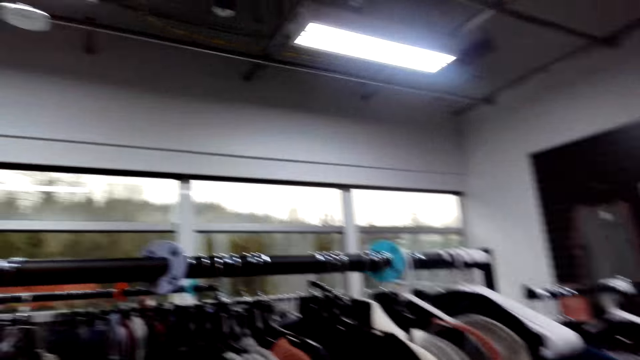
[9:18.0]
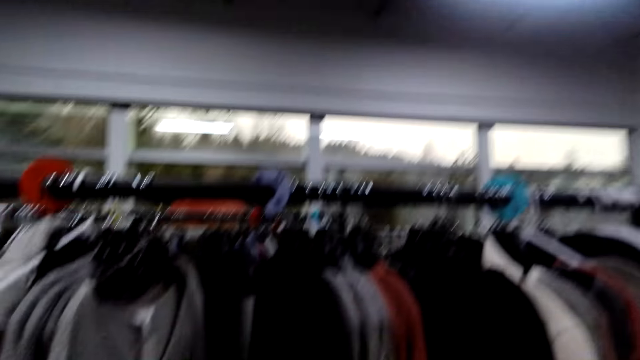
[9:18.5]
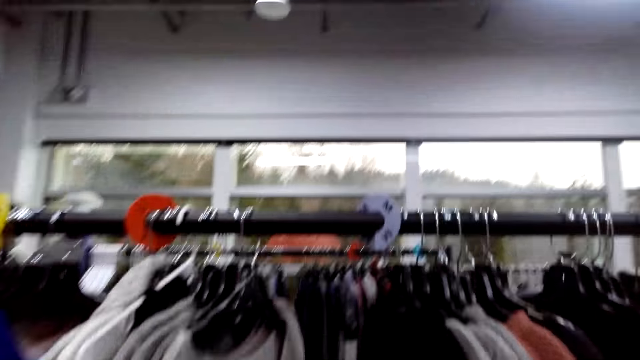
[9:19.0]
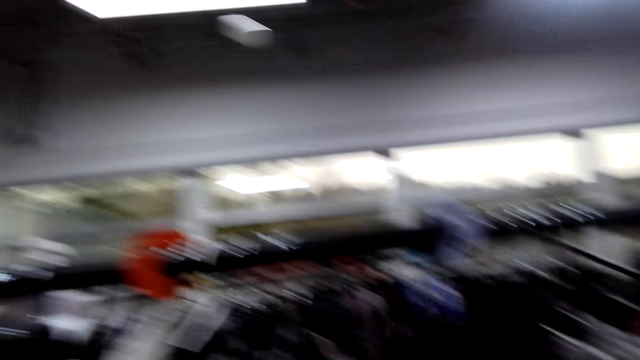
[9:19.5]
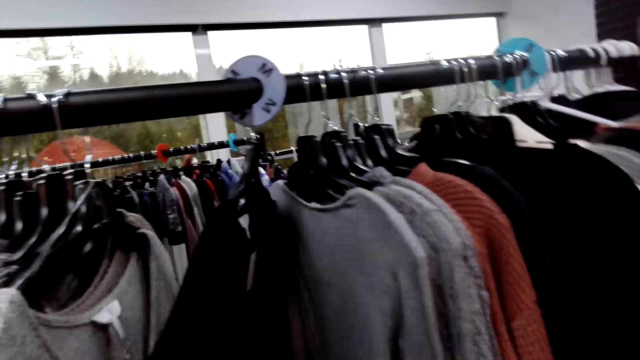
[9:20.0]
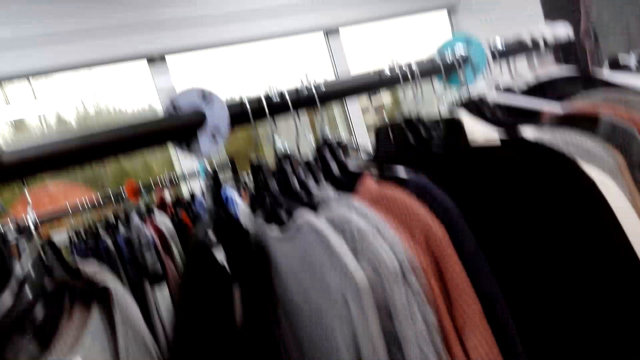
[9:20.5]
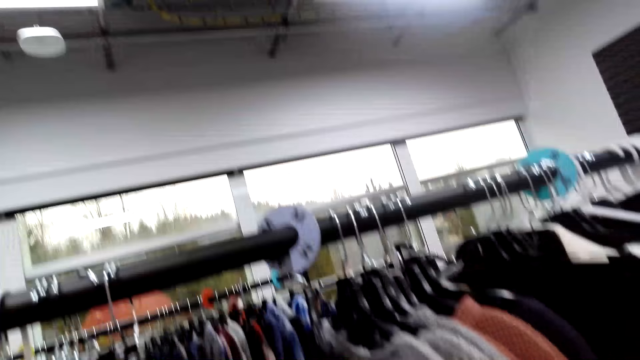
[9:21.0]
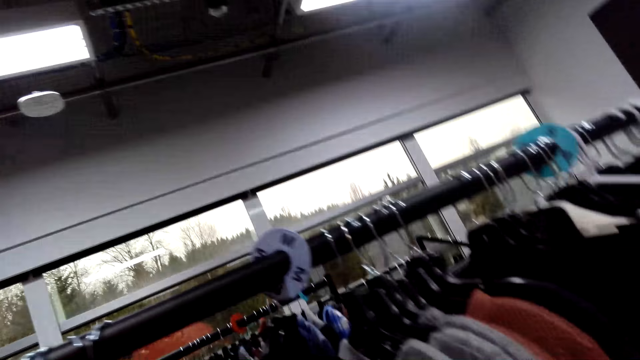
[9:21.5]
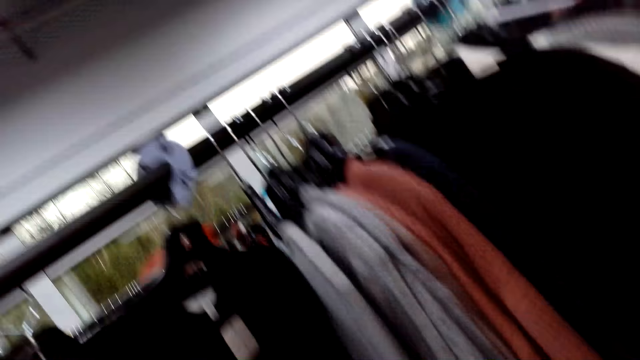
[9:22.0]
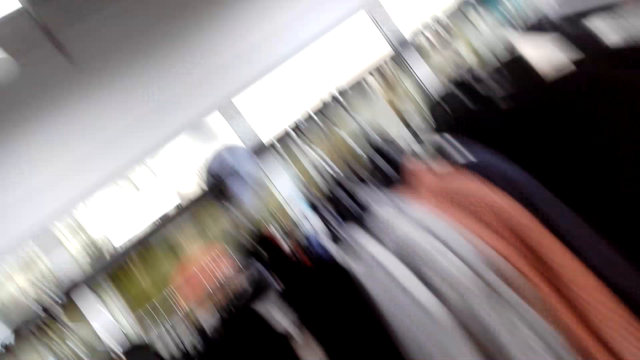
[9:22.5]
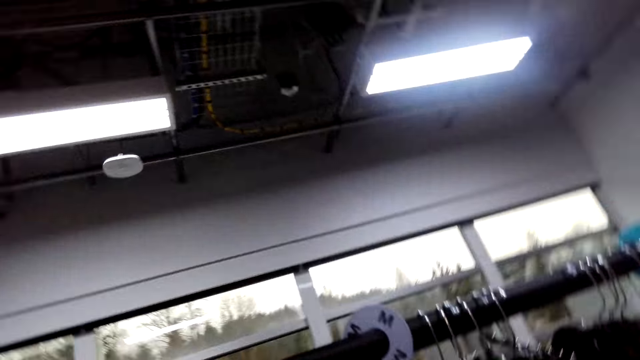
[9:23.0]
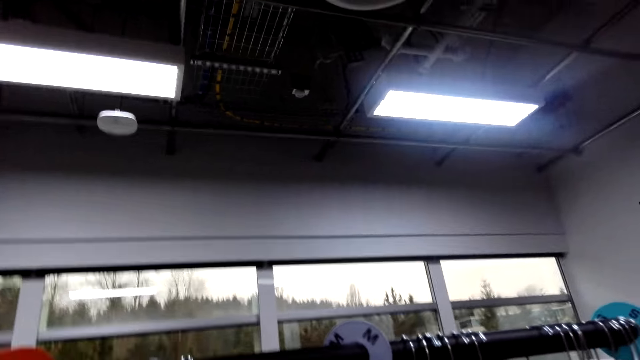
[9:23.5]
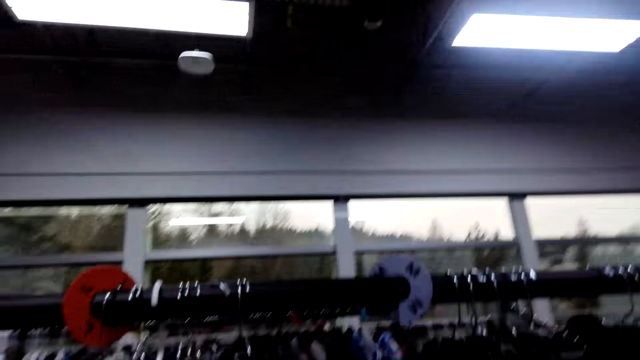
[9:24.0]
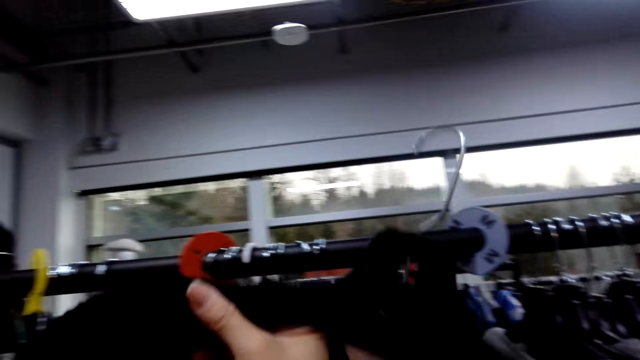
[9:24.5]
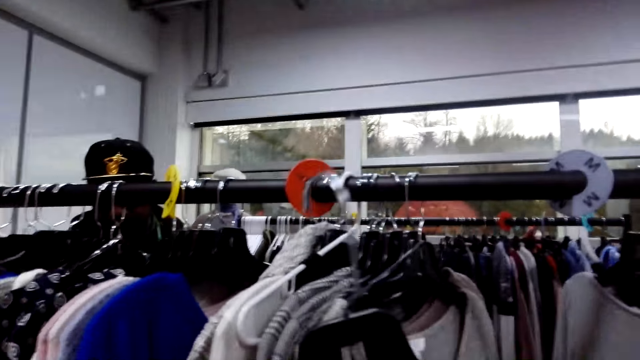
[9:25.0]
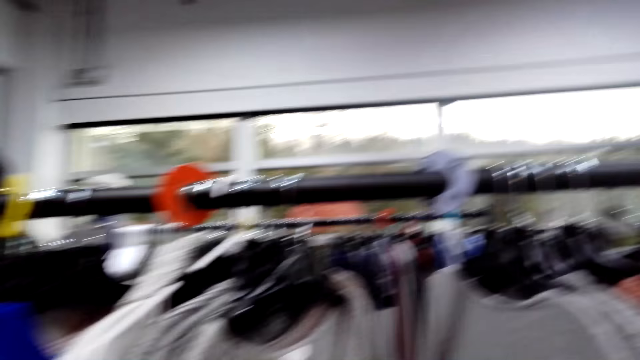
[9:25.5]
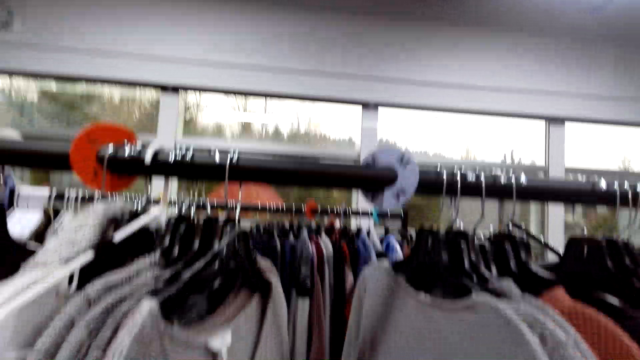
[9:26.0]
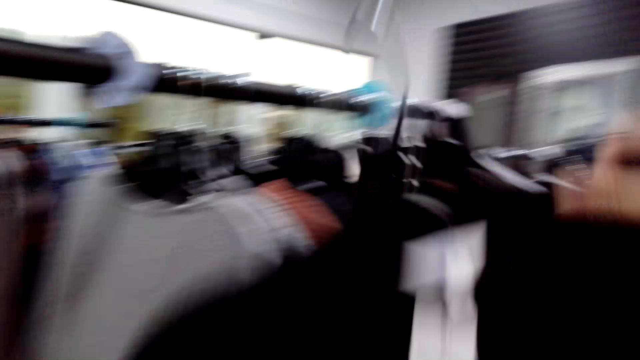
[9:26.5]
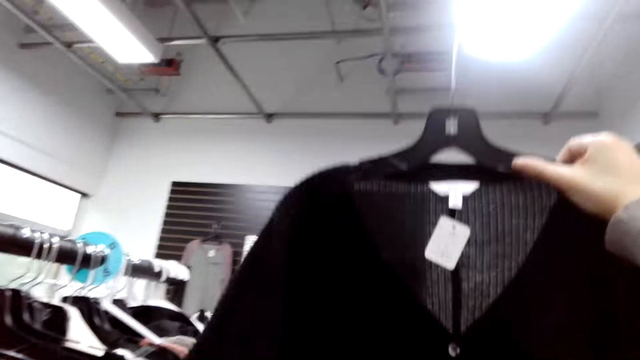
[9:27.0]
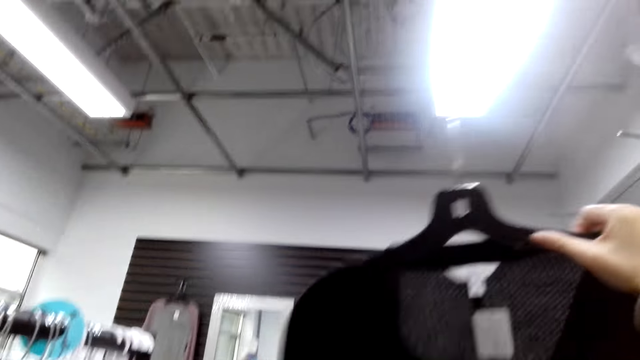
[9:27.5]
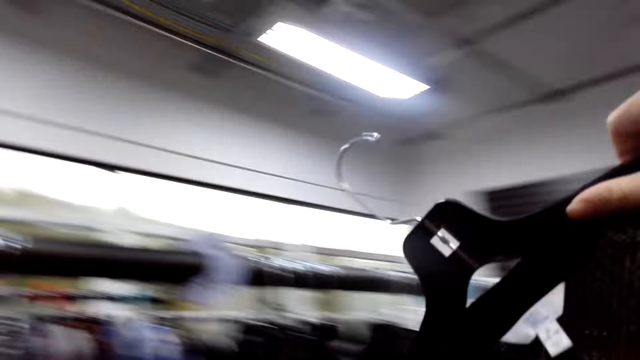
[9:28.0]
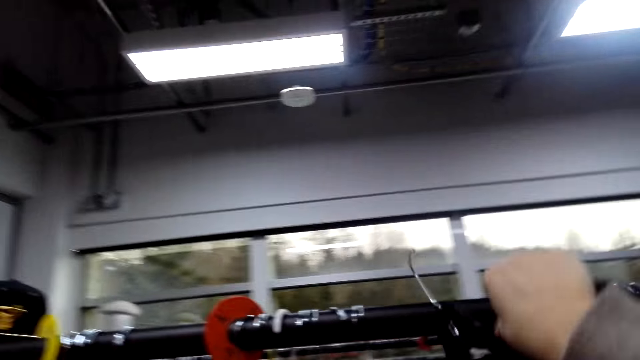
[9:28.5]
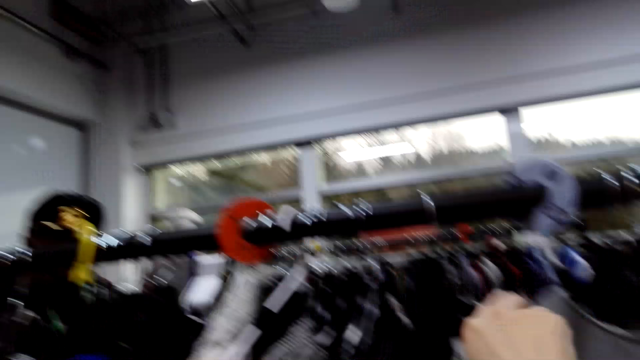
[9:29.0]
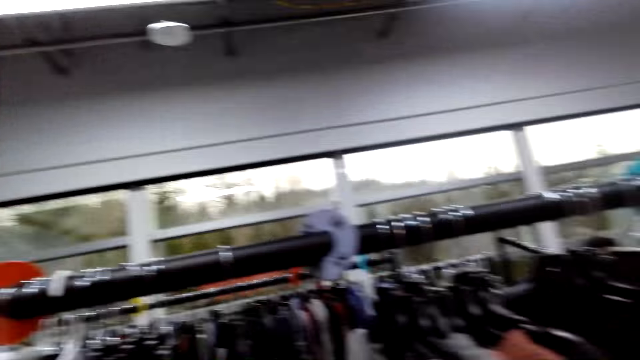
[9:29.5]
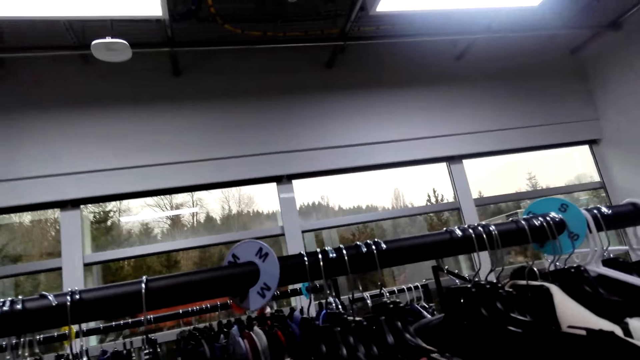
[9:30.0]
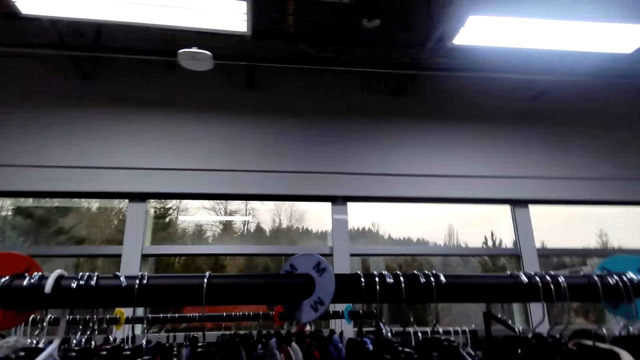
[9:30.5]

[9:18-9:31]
The camera wearer lifts up a sweater on a hanger. They return the sweater on the cloth line.

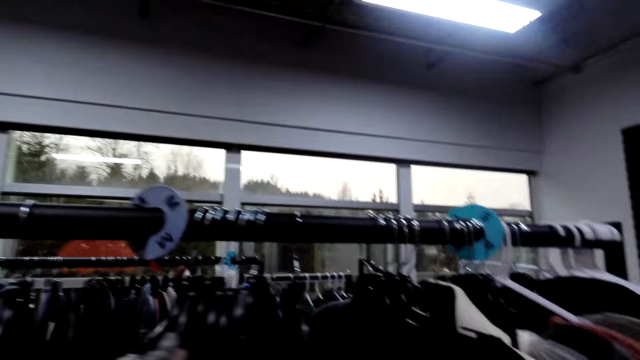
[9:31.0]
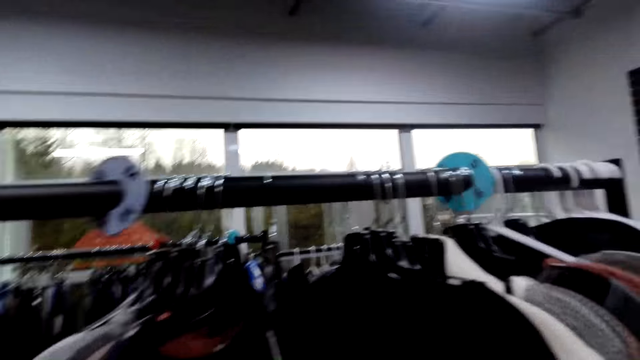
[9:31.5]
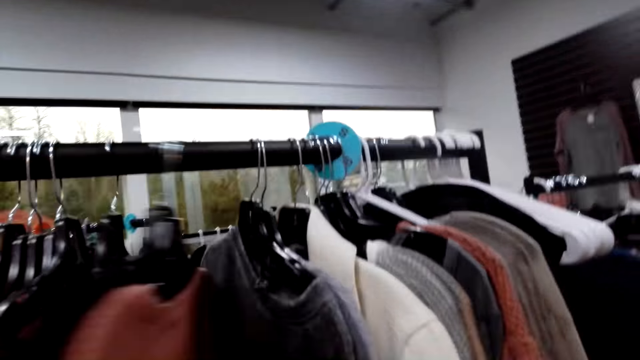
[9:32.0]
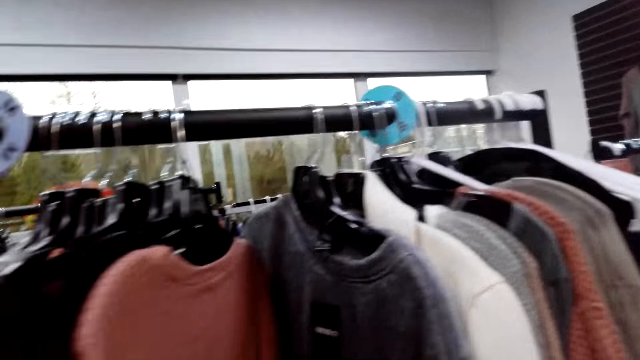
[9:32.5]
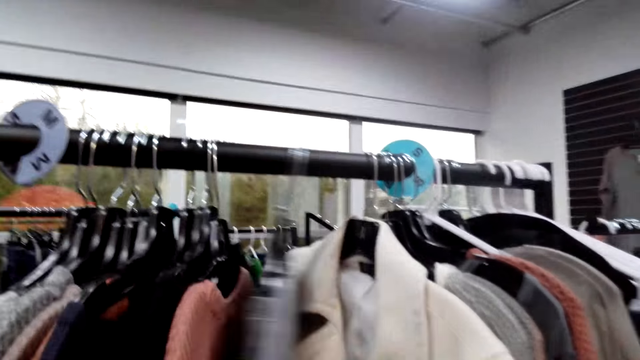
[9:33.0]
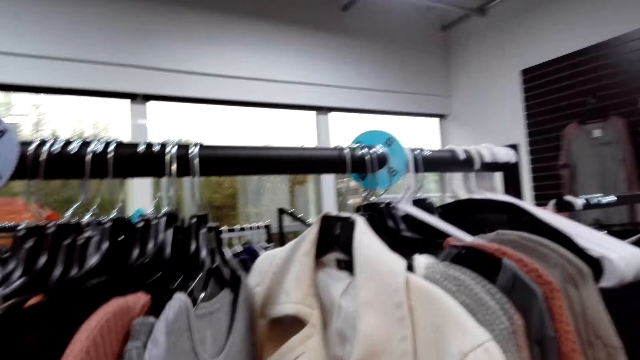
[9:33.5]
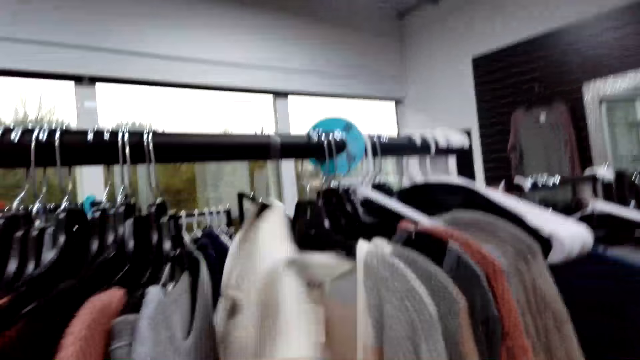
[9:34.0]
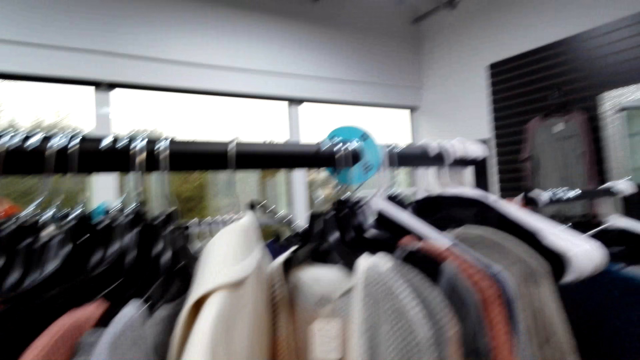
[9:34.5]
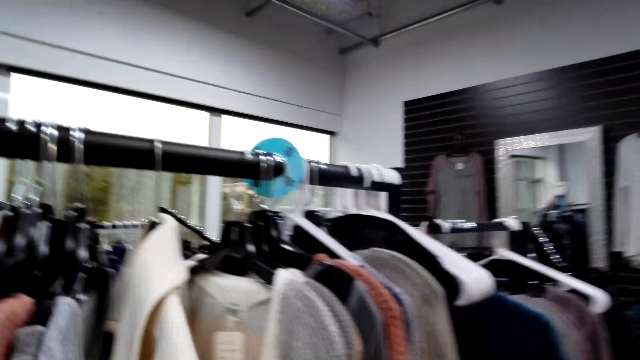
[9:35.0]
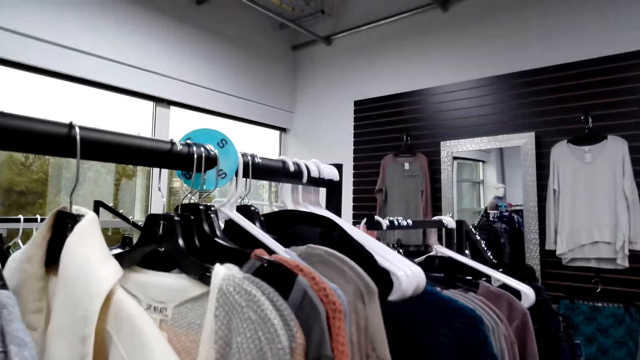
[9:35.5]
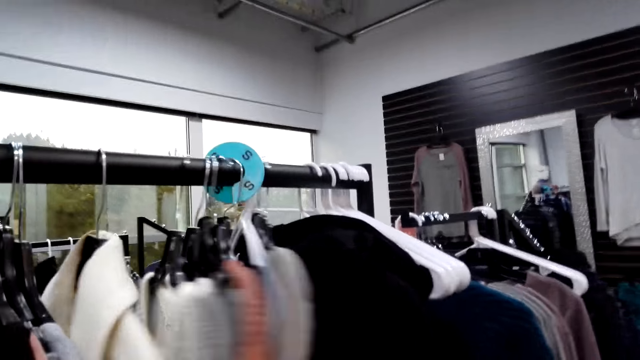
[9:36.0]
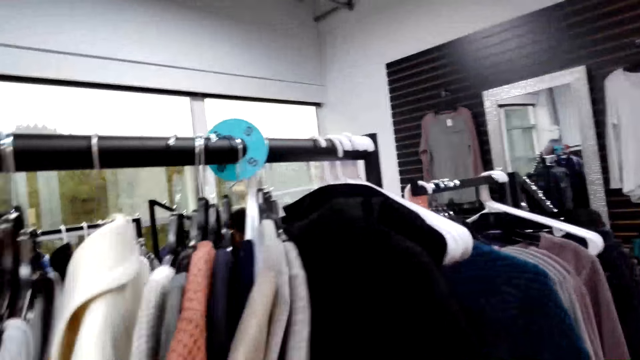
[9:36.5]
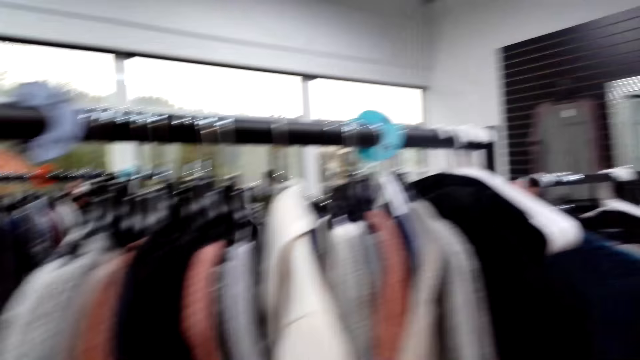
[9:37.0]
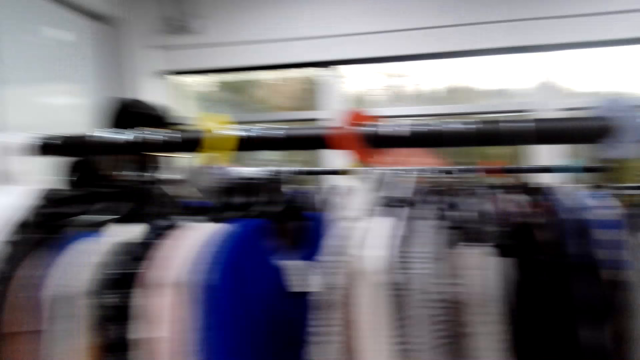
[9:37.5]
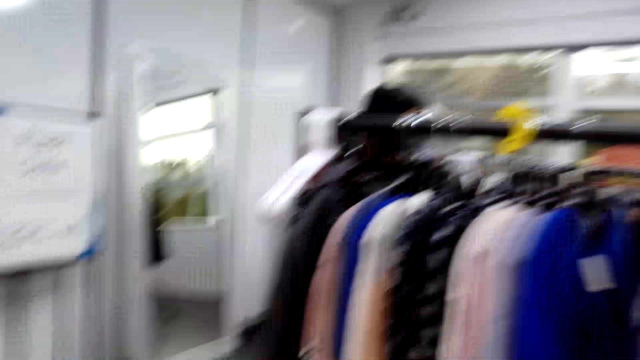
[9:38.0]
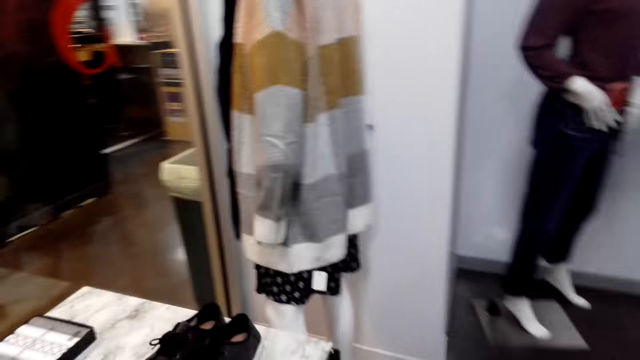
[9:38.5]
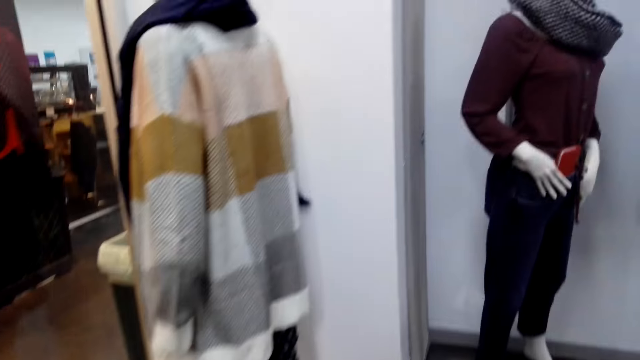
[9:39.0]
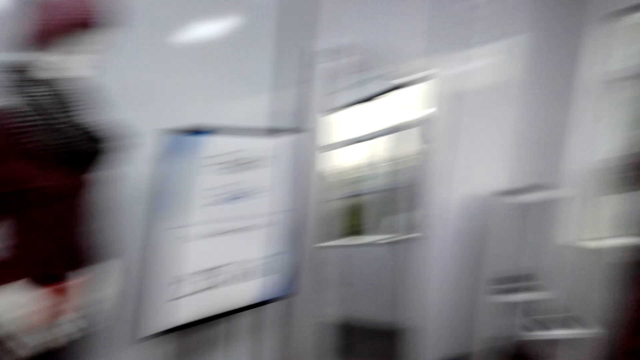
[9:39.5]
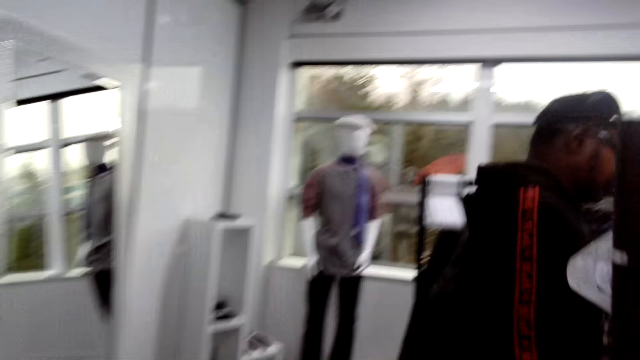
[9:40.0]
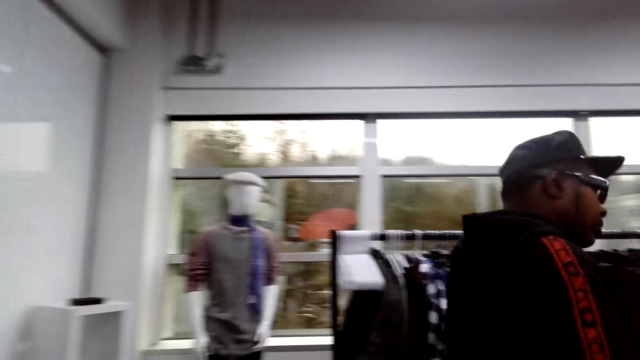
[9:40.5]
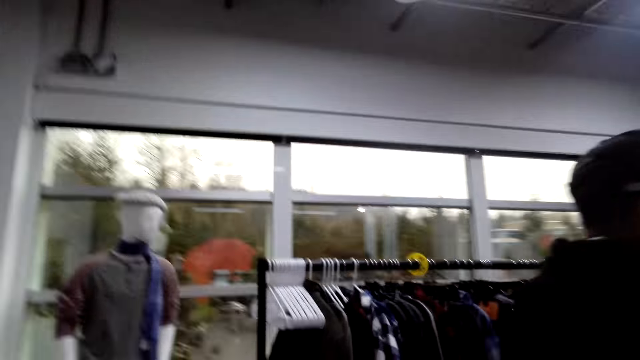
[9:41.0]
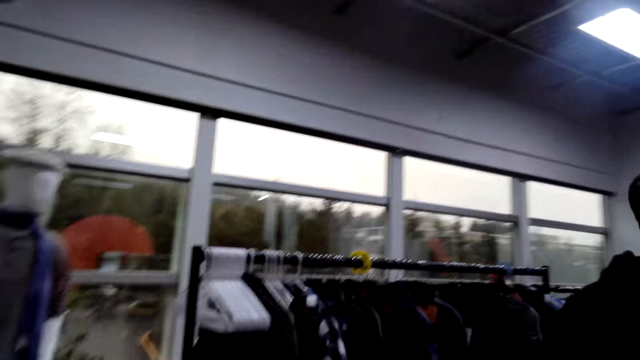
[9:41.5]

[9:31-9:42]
The camera wearer moves the clothes on the cloth line. They turn the camera. They walk on.
